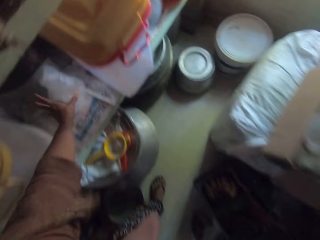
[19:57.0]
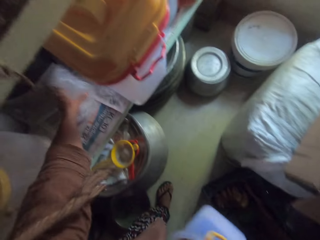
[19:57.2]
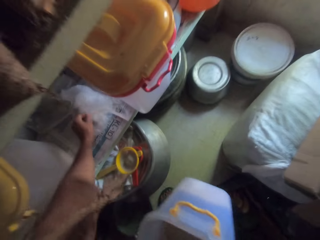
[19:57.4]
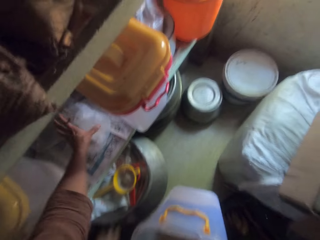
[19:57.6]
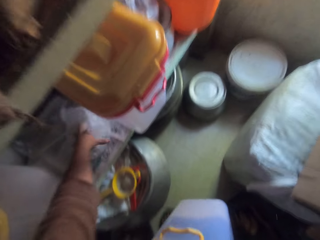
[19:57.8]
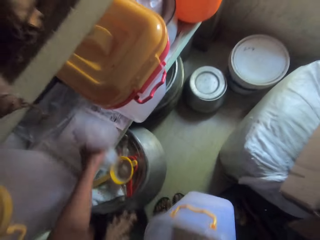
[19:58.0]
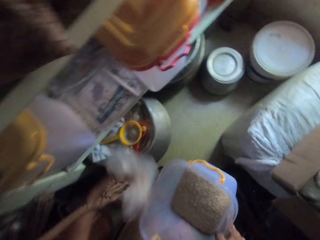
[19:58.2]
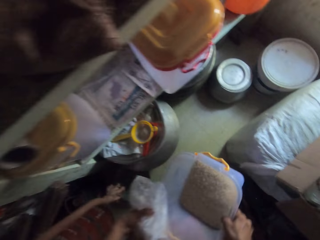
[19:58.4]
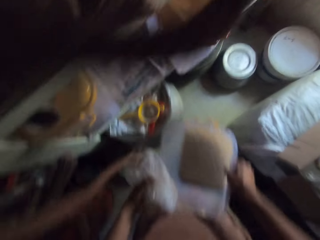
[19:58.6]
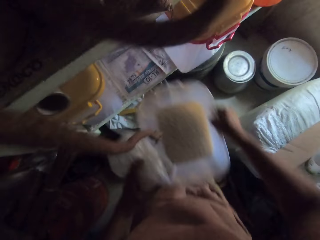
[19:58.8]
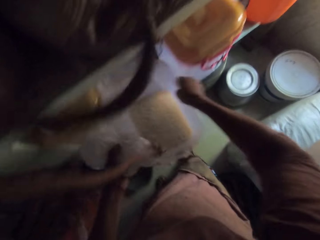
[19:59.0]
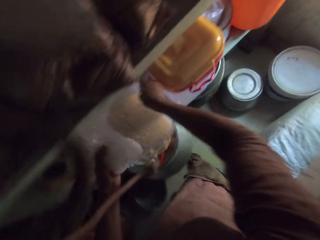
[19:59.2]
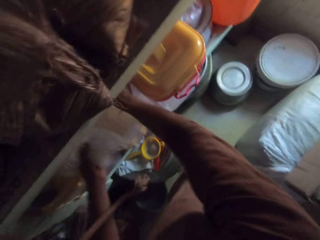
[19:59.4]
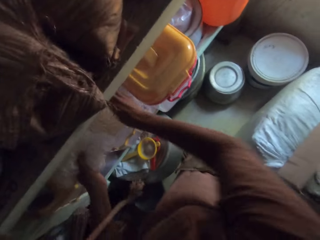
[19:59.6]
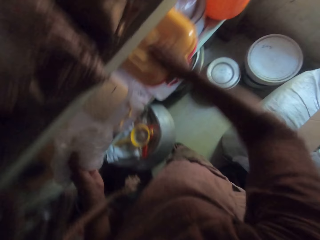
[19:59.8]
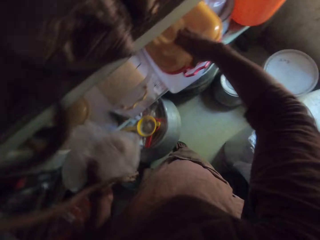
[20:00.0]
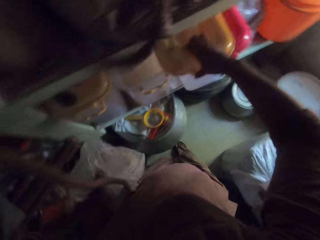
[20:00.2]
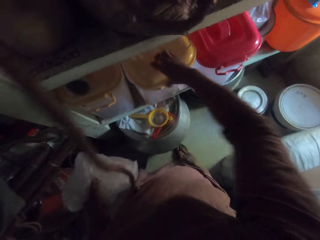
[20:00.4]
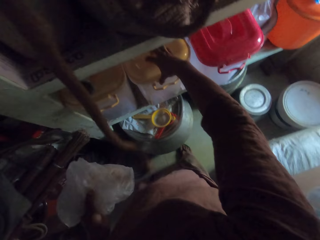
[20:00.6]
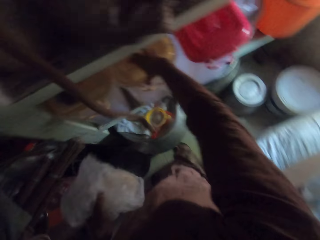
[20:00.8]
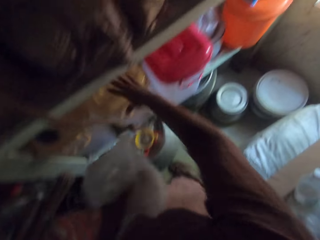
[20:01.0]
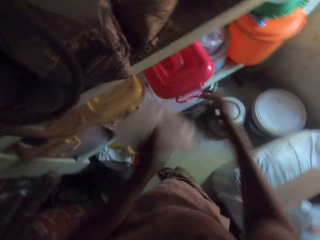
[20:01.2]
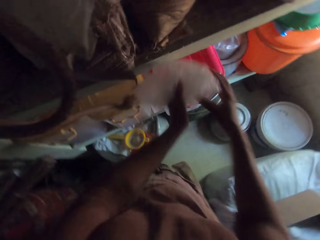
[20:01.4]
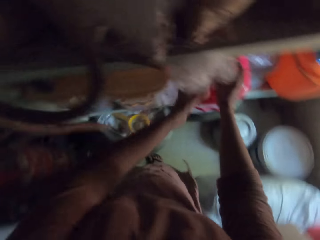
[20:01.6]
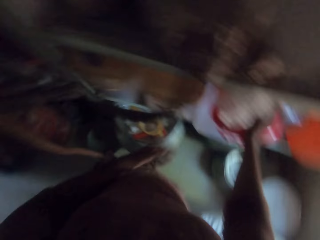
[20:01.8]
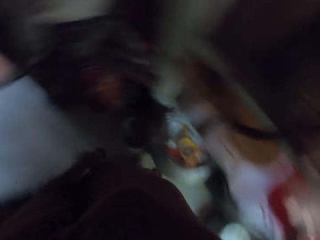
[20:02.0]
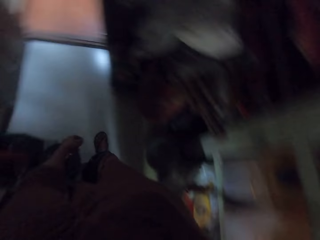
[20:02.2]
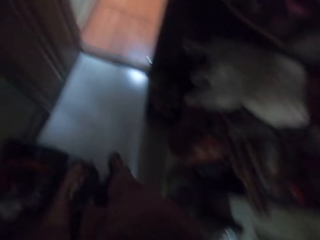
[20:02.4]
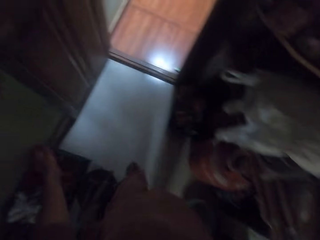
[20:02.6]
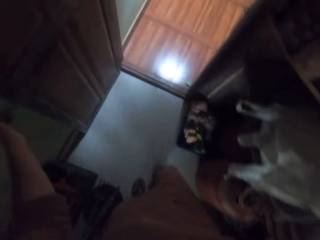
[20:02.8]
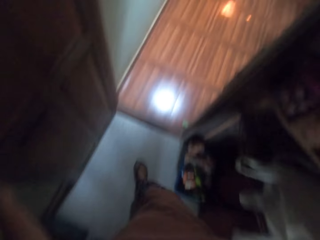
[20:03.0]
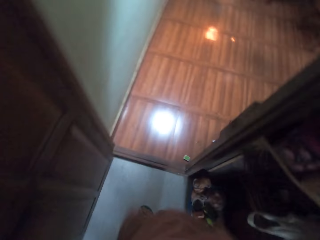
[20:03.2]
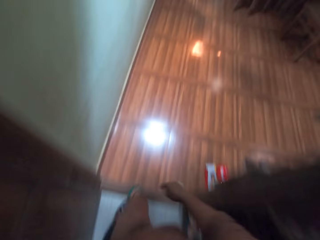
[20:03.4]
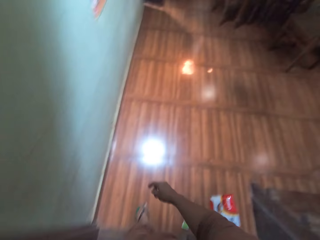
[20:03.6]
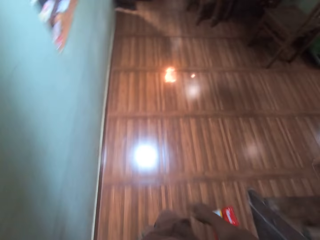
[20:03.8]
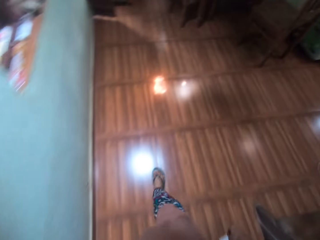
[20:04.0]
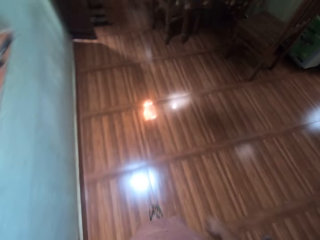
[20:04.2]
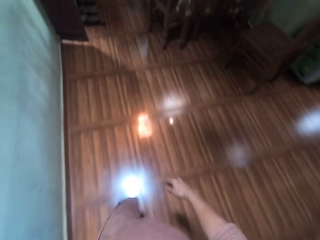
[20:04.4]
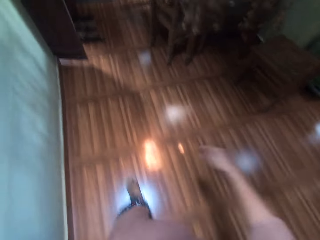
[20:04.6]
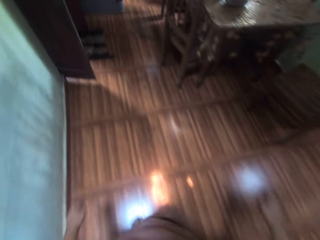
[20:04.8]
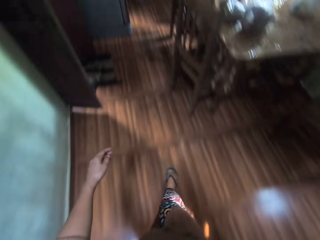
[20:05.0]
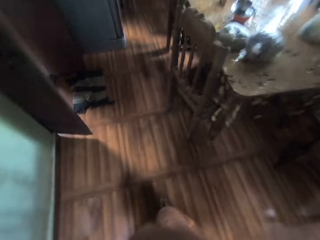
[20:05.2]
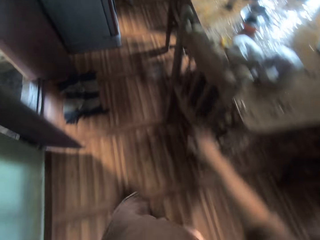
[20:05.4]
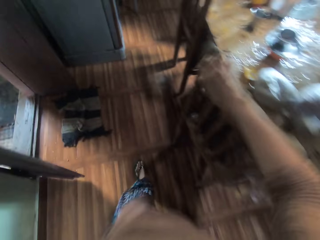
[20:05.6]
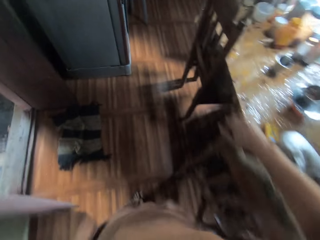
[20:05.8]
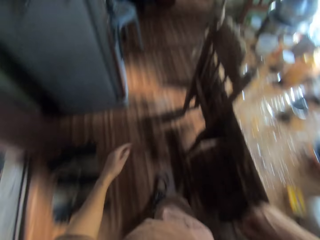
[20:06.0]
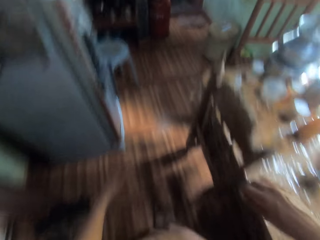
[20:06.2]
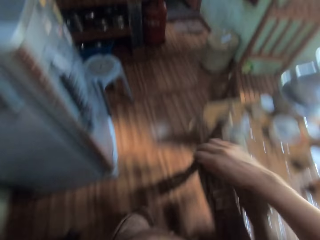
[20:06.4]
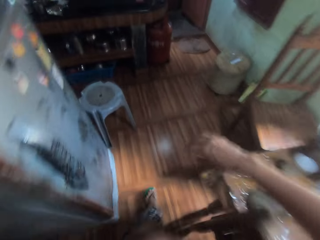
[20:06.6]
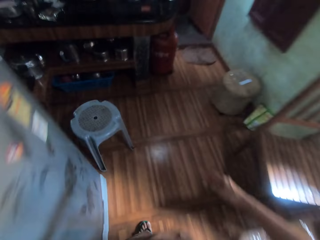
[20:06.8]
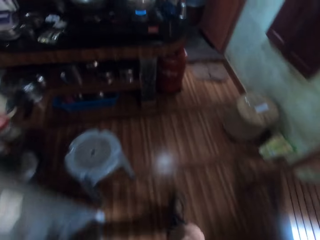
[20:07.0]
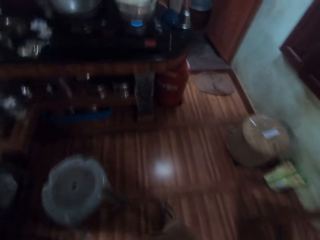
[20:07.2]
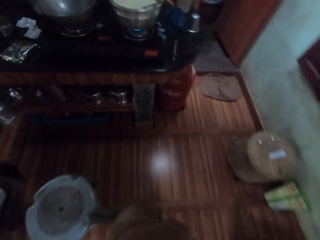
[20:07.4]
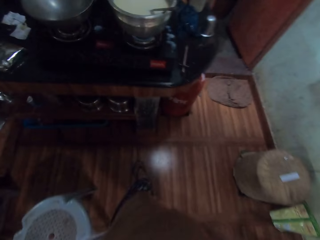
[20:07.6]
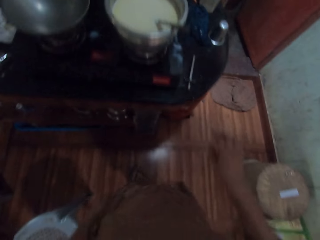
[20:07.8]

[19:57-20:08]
The camera wearer picks up the nylon from the shelf with her left hand. She places the container of rice on the shelf using both hands. She covers the container with a lid with her right hand. She places the nylon on the container with both hands. She closes the storage room door with her left hand. She walks towards the kitchen in the apartment. She touches the dining chair with her right hand.

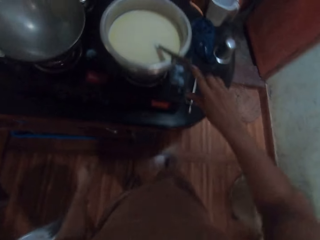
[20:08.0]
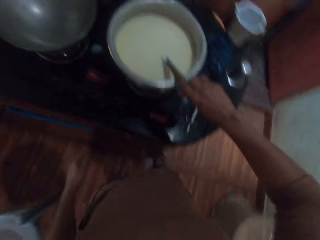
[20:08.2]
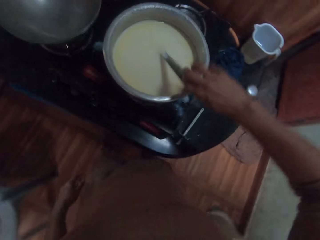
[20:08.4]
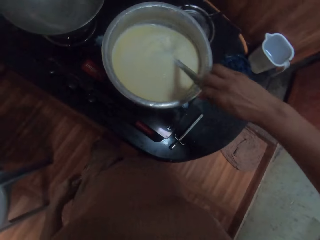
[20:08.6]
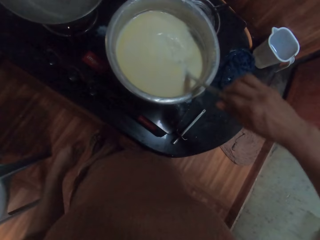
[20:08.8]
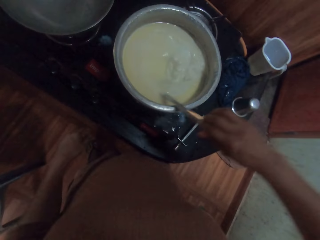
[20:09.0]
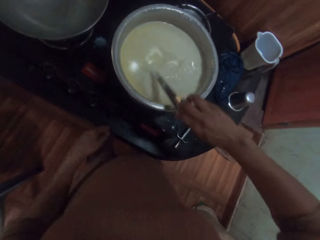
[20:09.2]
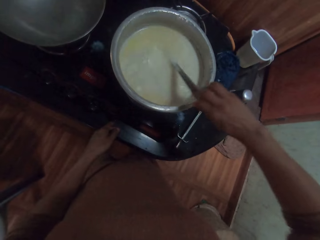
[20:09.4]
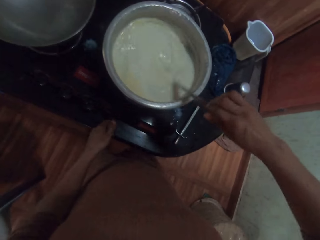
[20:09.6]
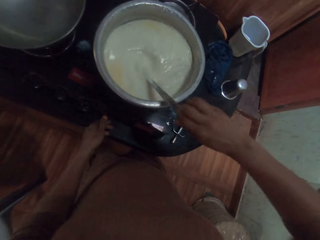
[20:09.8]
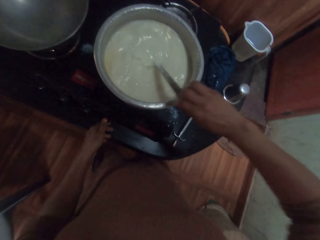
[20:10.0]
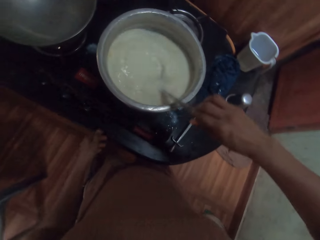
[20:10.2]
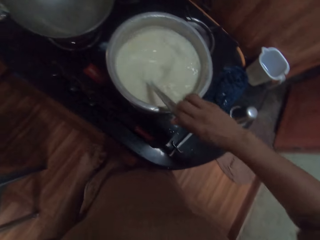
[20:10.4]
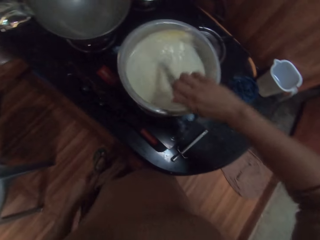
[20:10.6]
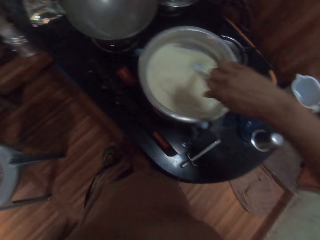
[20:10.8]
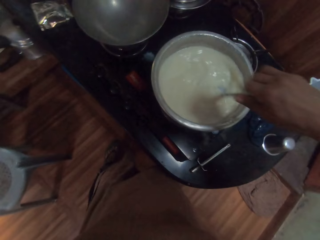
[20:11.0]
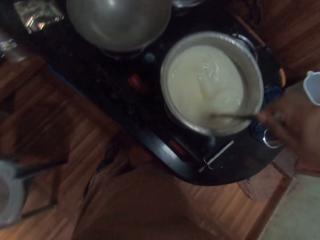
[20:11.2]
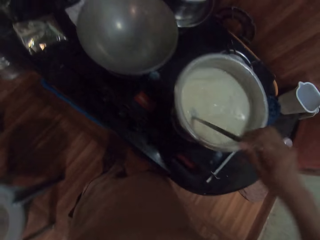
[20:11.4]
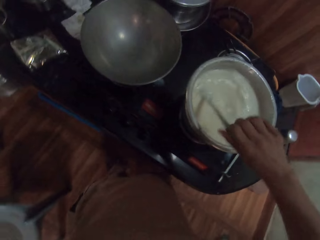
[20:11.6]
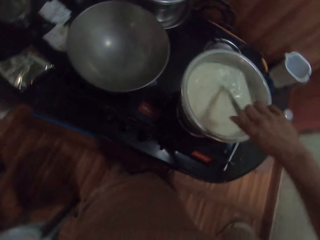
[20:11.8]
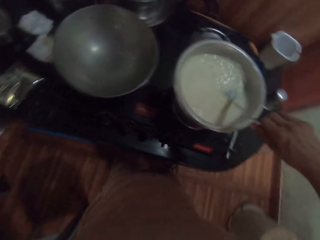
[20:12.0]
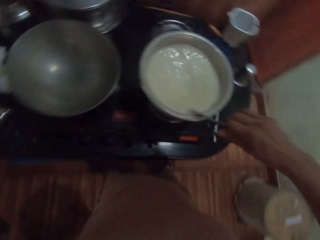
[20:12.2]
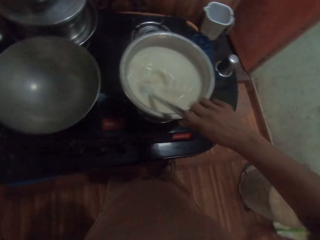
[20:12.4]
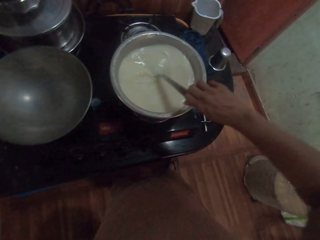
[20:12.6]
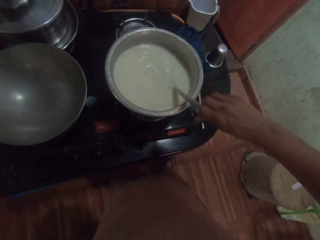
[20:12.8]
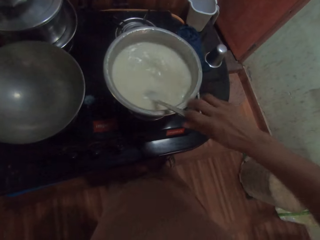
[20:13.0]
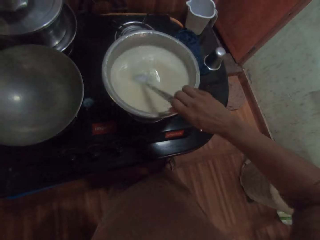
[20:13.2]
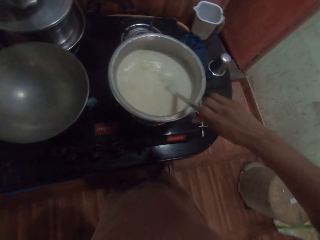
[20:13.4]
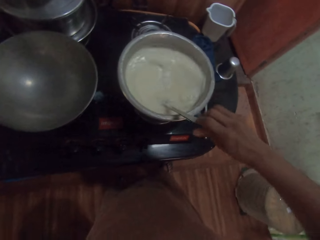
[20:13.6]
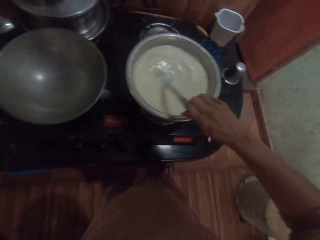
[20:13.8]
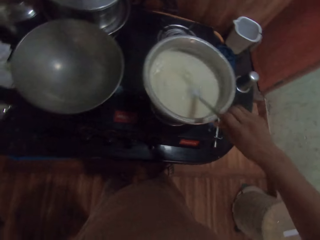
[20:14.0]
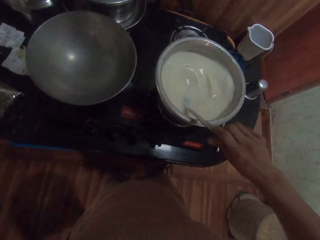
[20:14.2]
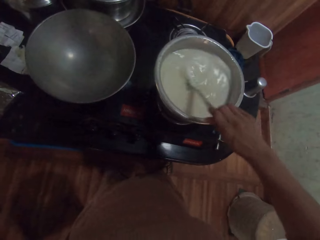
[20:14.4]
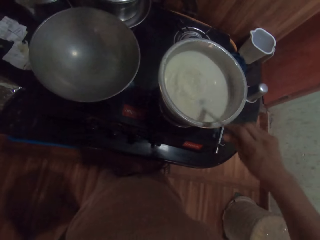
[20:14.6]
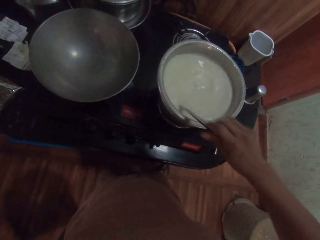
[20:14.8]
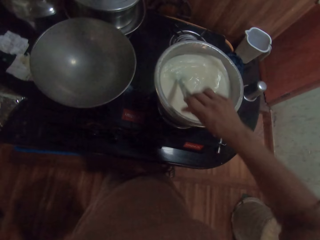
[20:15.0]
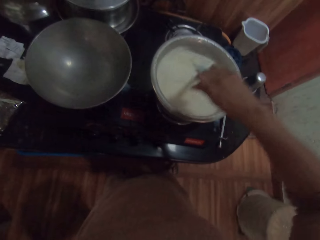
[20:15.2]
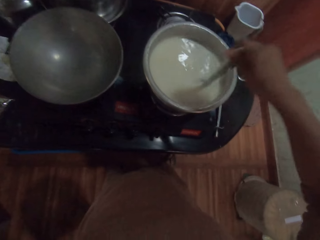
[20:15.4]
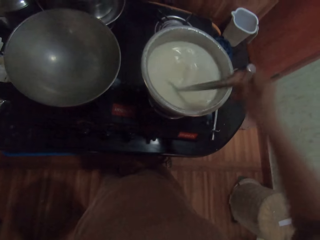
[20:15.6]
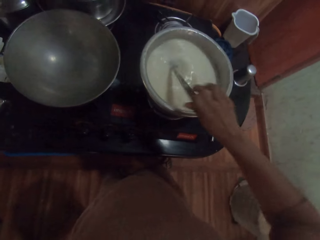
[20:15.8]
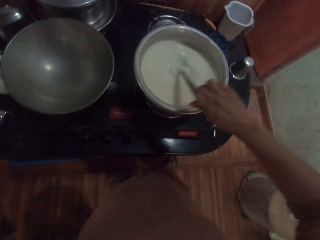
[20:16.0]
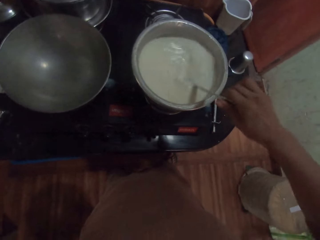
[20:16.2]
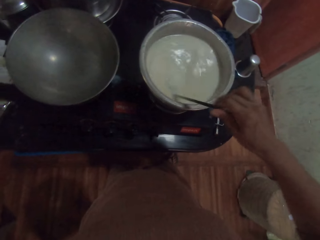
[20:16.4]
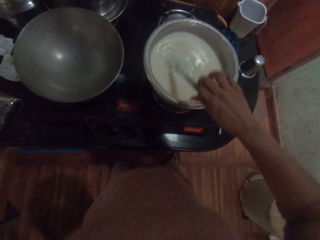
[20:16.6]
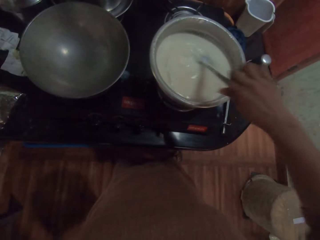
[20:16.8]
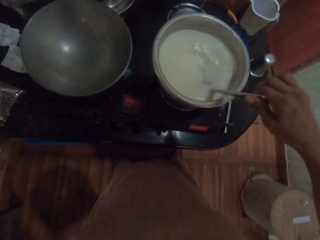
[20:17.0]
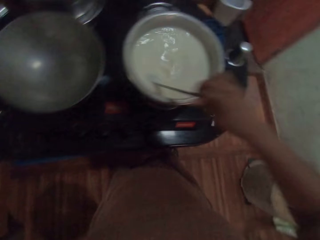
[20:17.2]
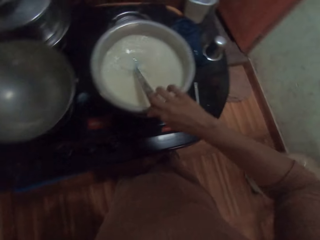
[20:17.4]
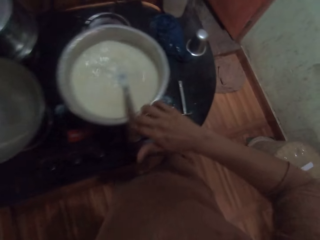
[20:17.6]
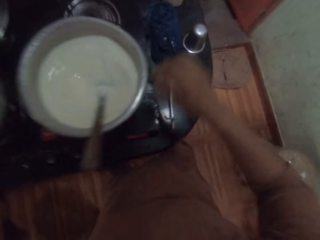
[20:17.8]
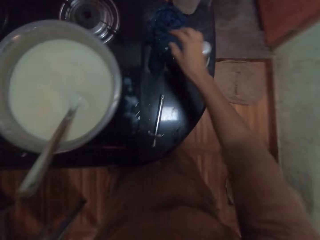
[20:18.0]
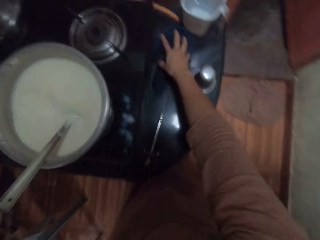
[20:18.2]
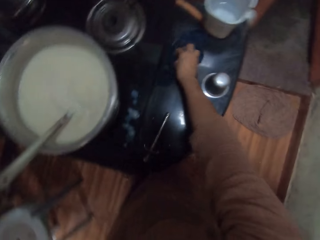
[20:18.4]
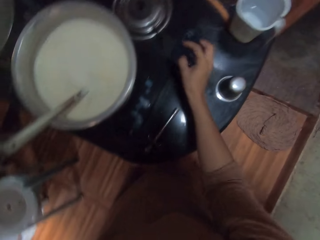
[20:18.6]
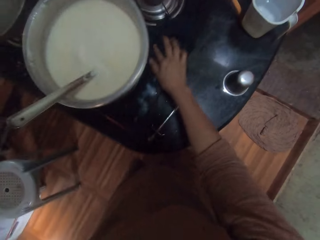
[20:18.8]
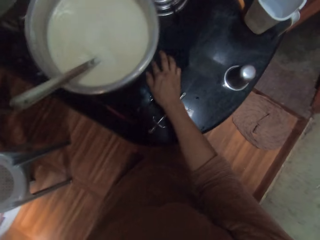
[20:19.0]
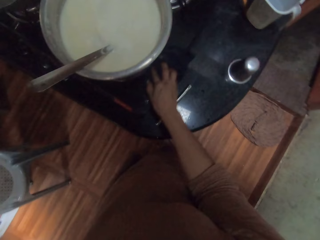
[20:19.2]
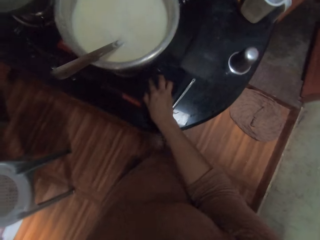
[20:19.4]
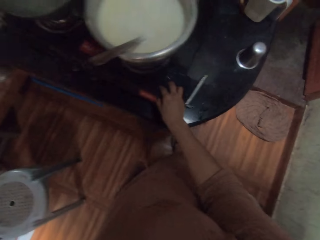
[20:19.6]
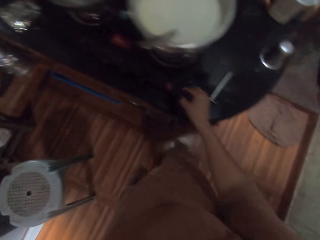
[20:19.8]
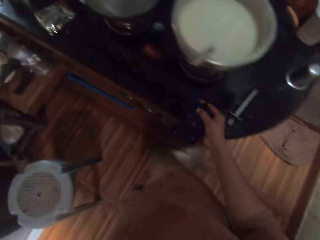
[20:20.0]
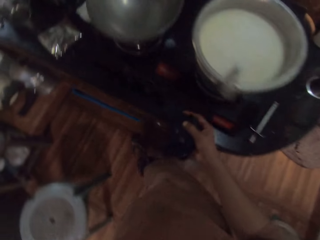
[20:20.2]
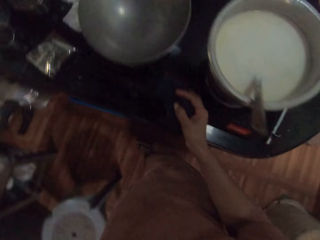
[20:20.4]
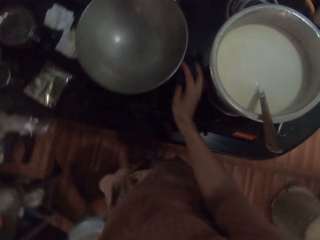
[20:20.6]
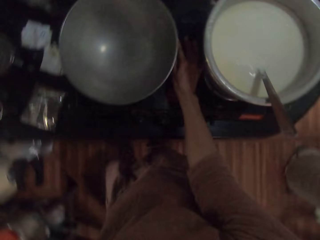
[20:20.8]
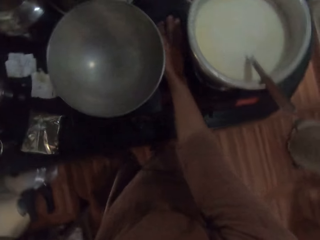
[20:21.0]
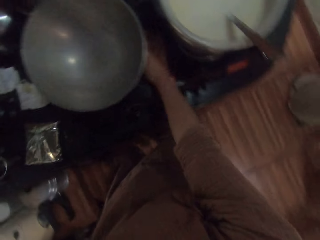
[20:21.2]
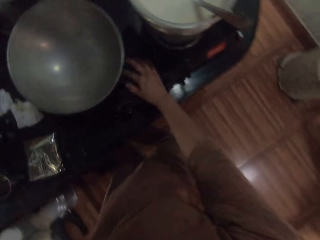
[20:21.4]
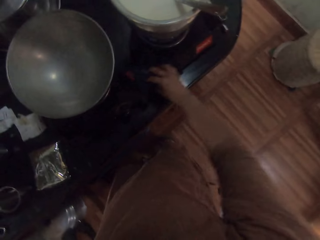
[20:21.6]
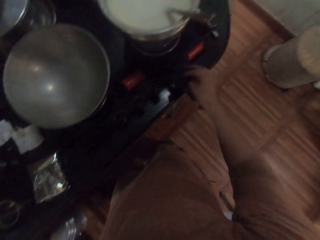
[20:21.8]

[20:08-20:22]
The camera wearer stirs the soup on the cooker with a spoon with her right hand. She operates a knob on the cooker with her left hand. She stirs the soup on the cooker with her right hand. She cleans the surface of the cooker with a towel on the cooker using her right hand.
